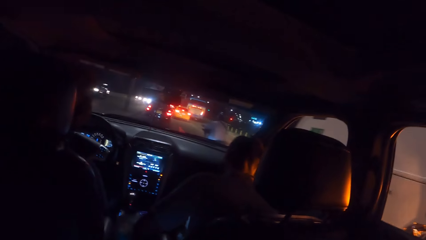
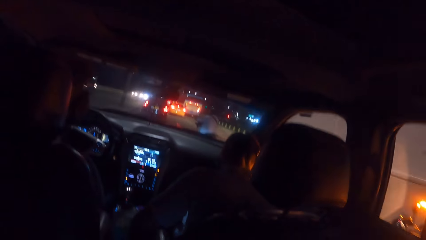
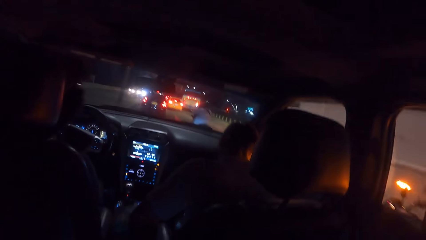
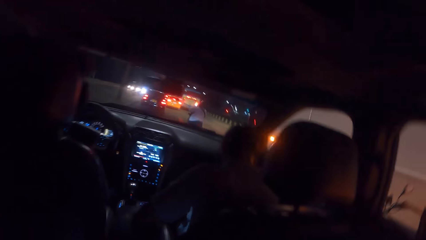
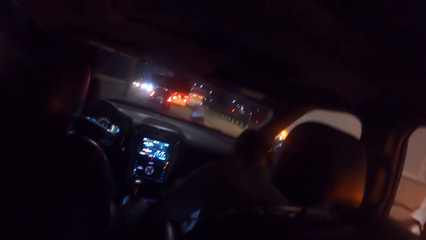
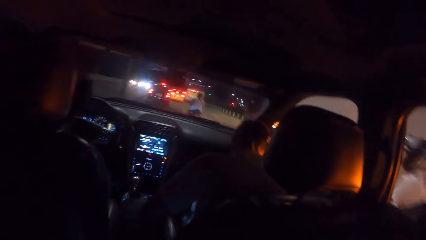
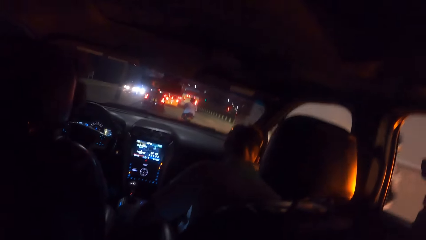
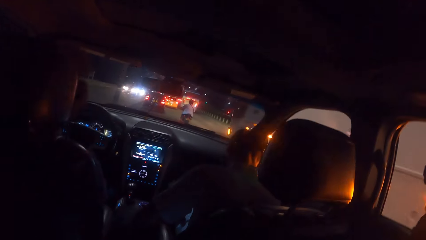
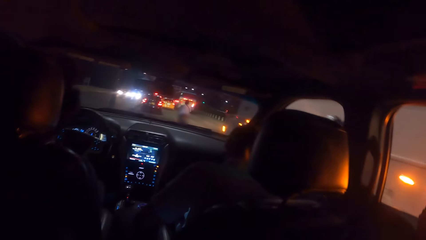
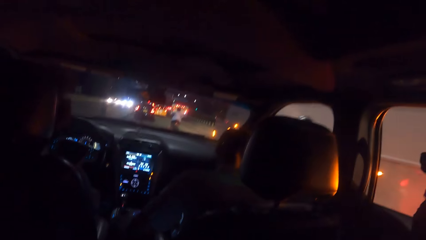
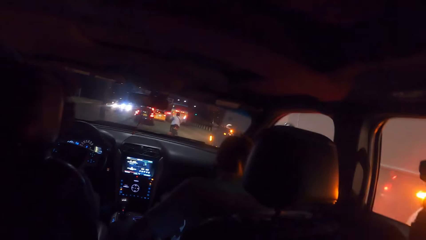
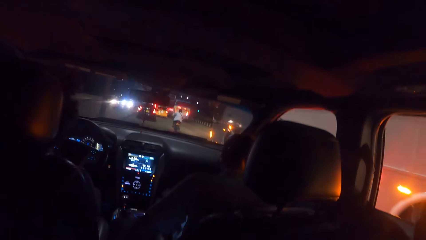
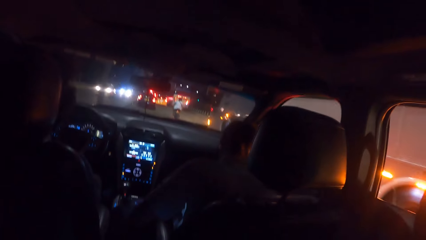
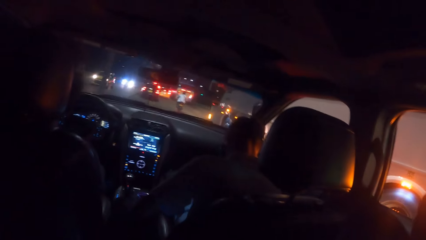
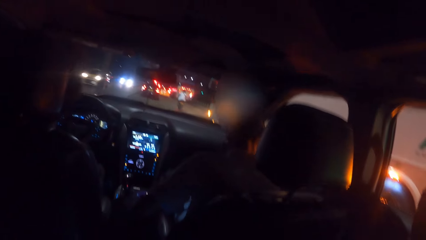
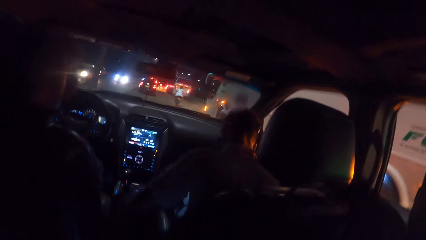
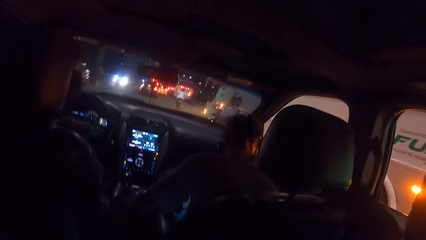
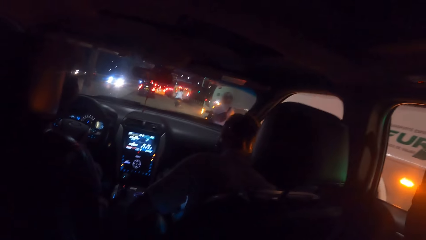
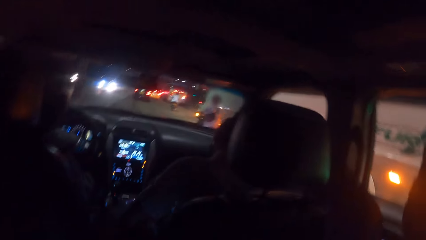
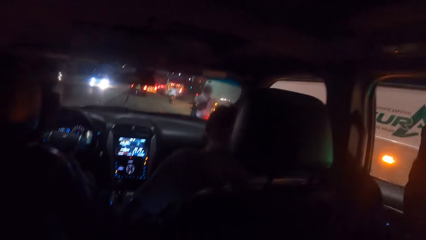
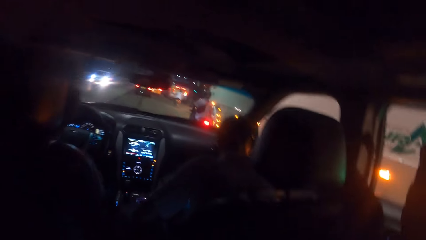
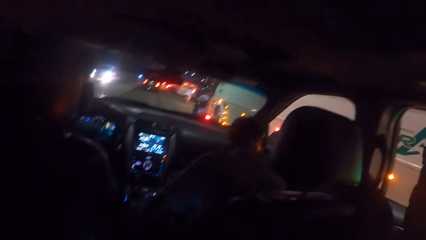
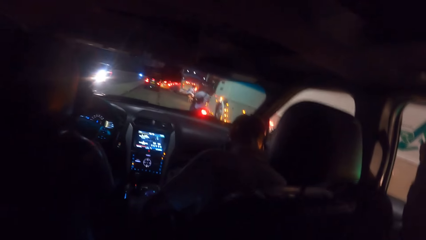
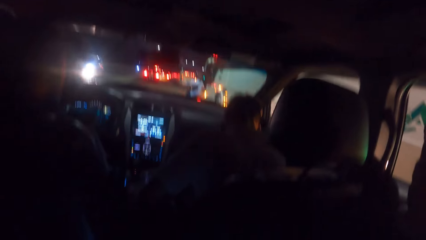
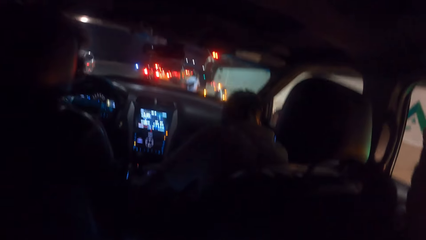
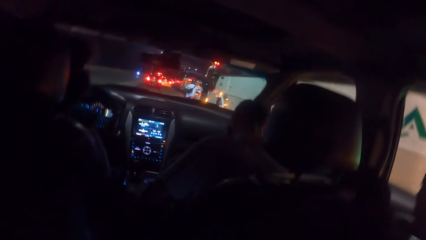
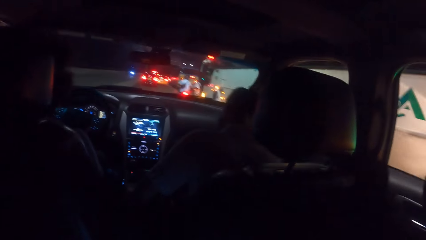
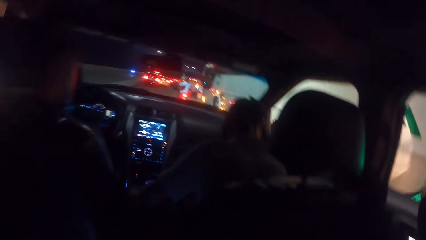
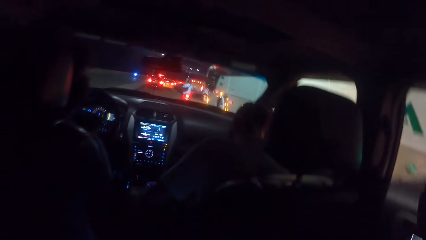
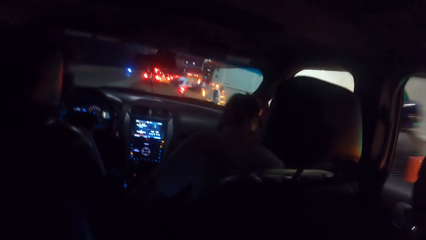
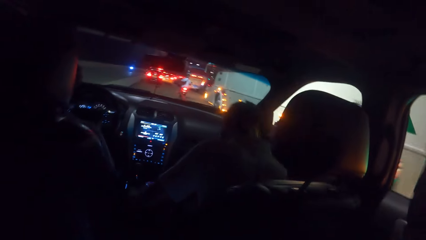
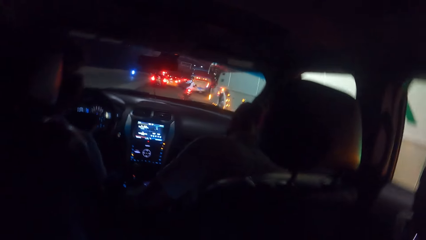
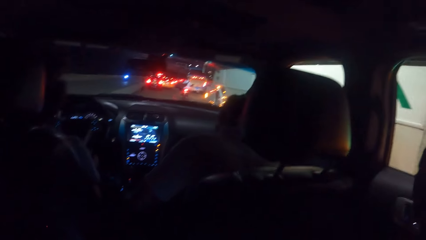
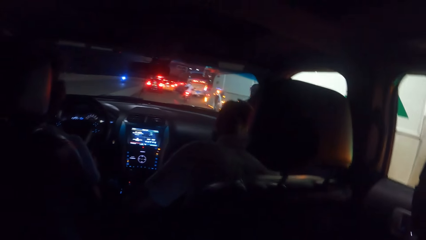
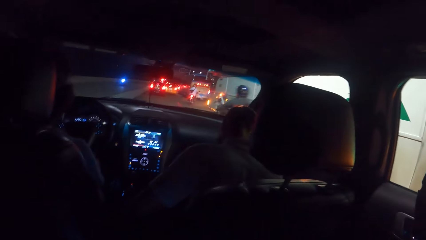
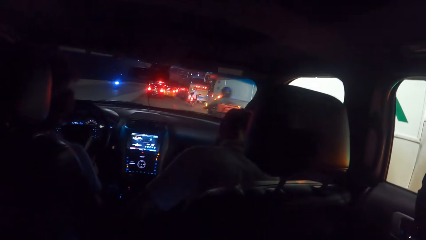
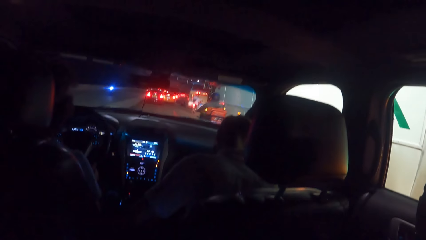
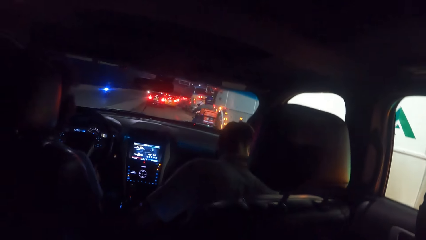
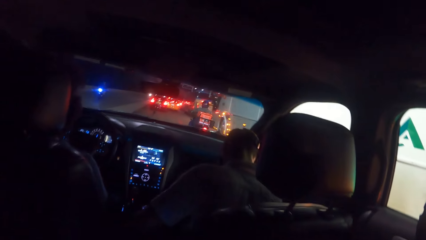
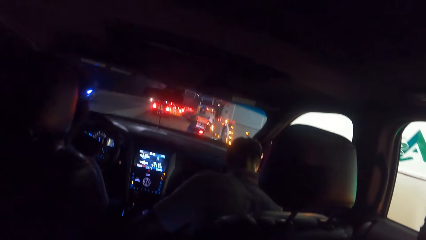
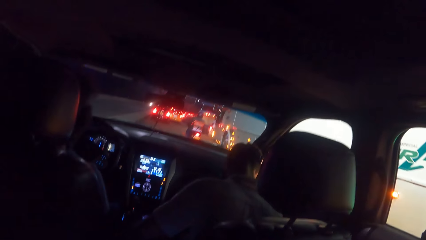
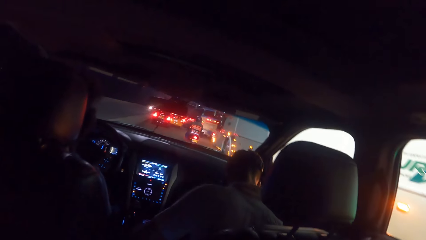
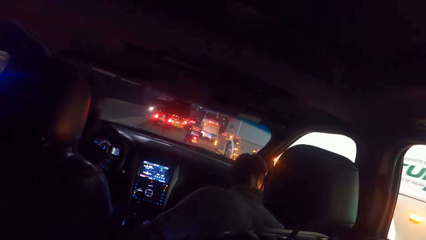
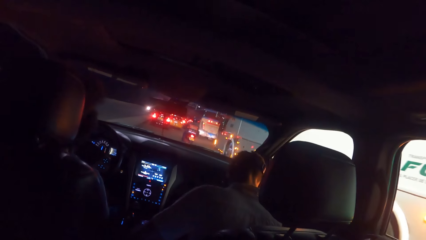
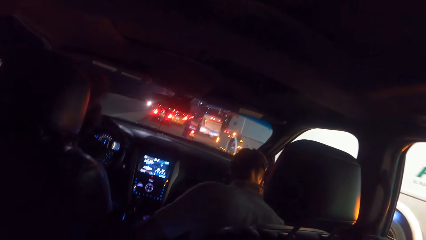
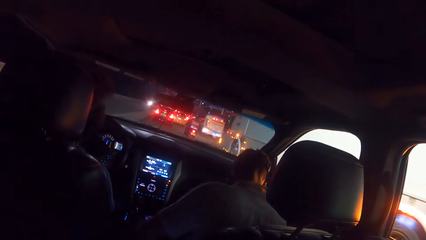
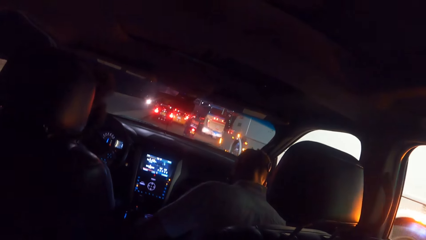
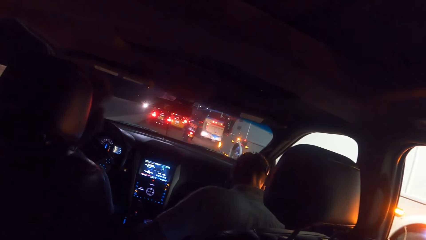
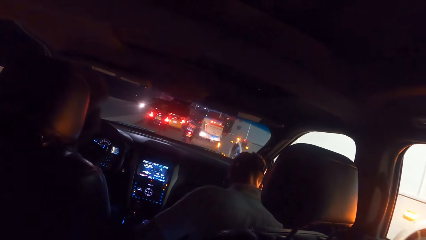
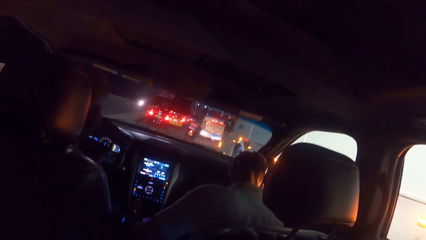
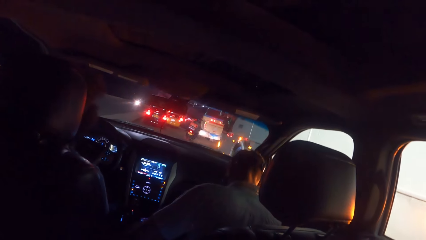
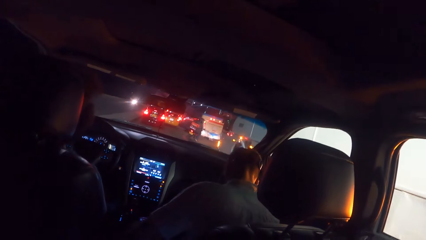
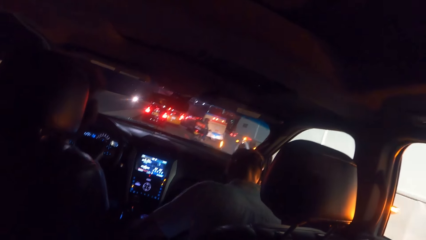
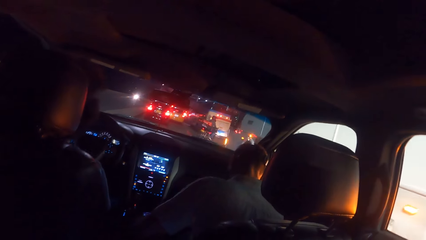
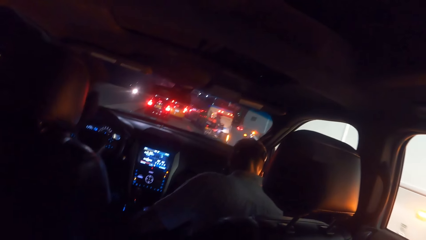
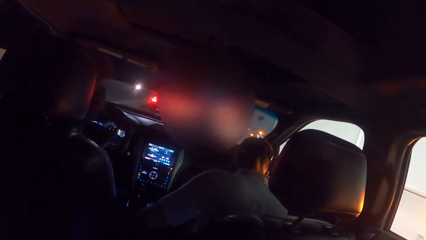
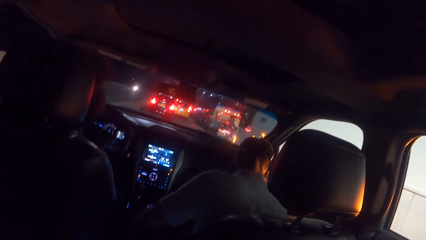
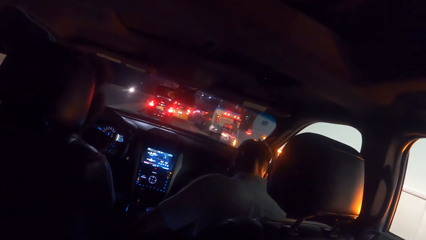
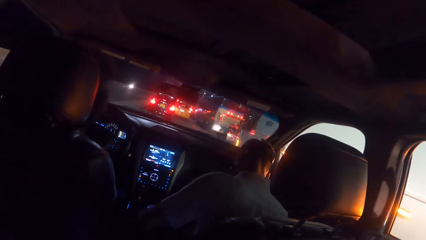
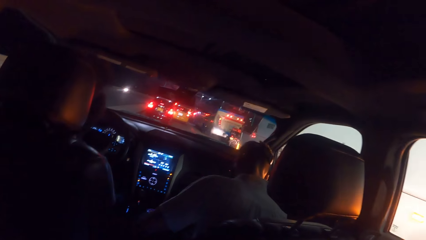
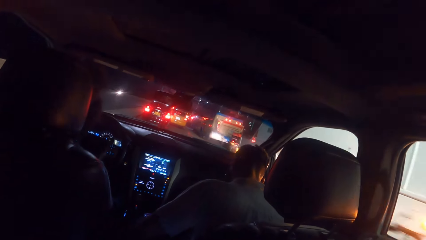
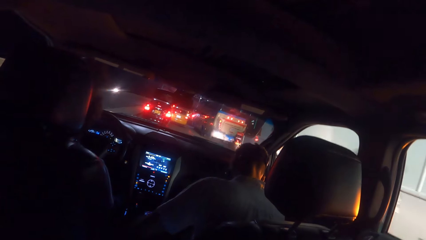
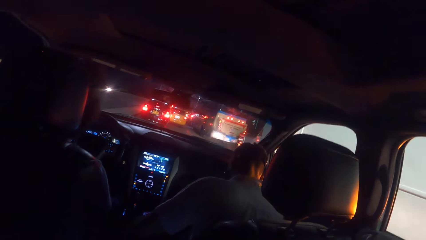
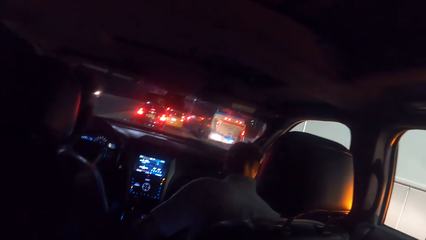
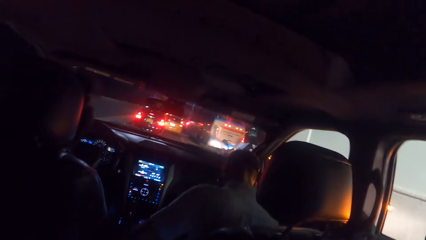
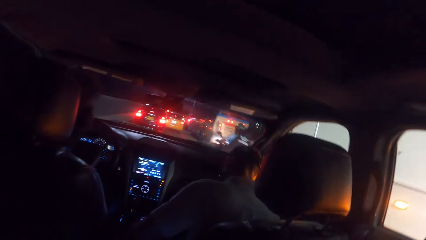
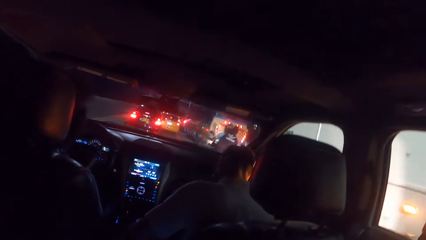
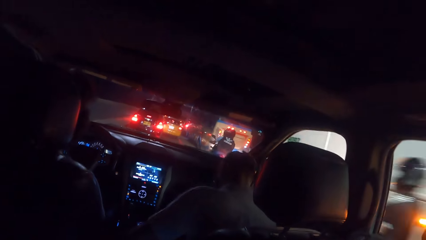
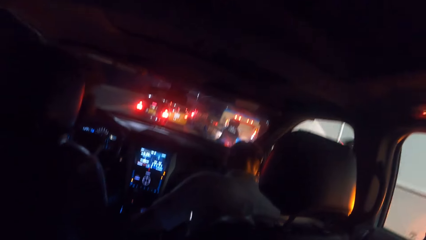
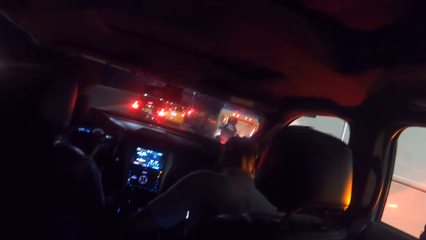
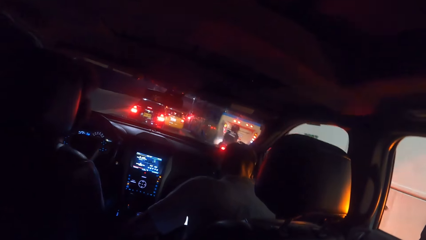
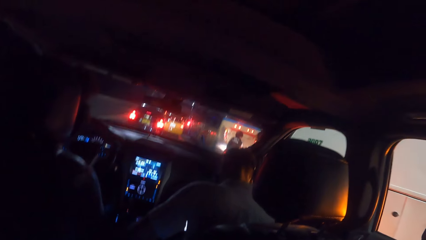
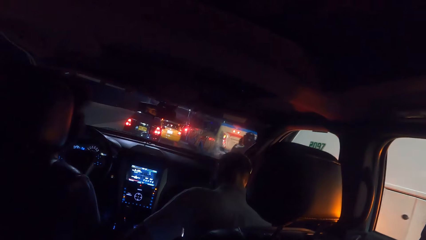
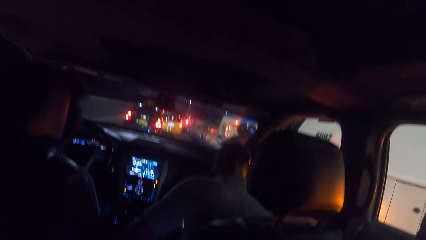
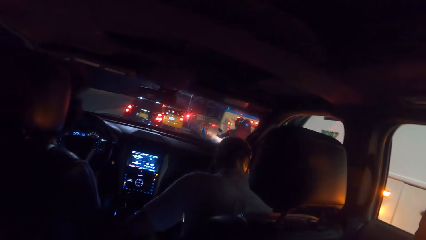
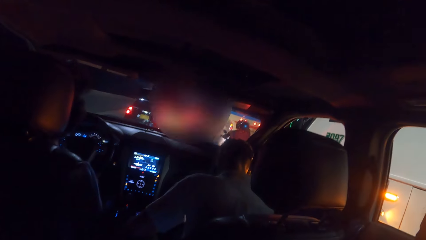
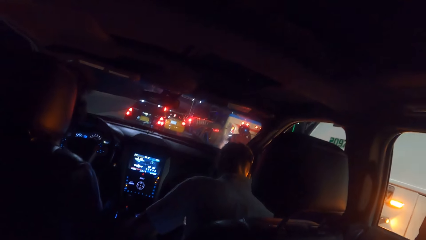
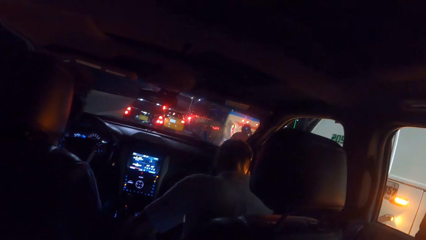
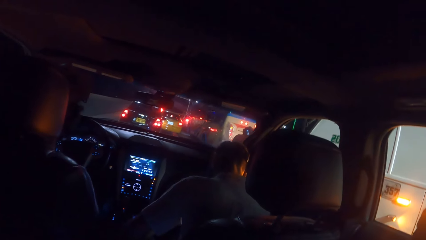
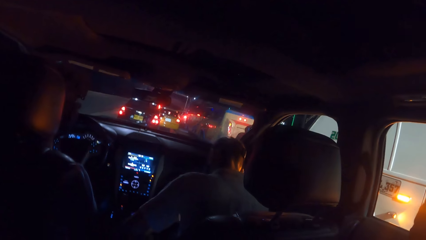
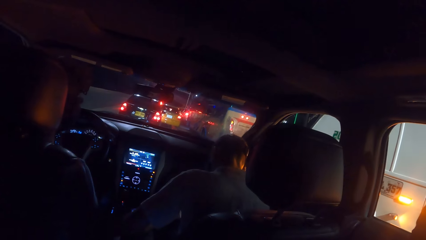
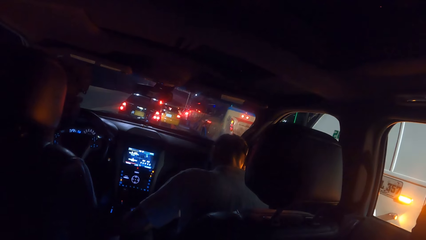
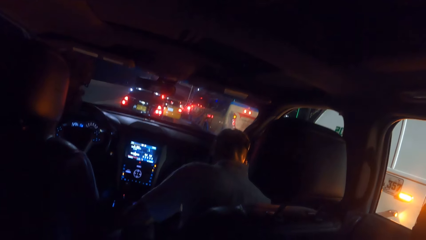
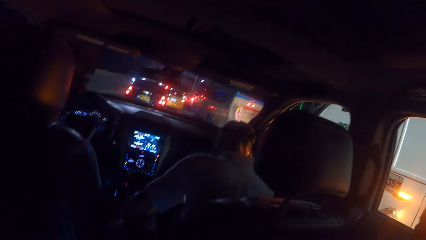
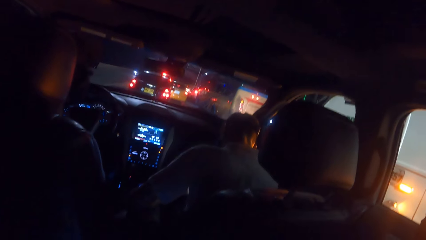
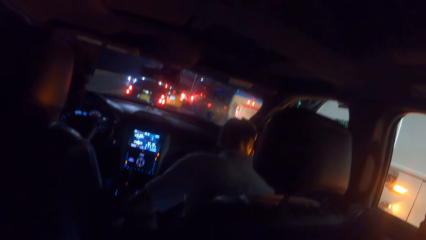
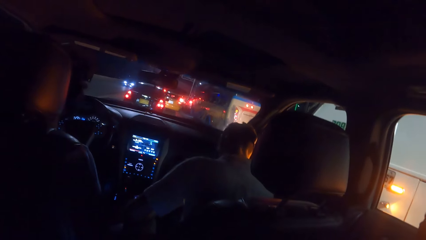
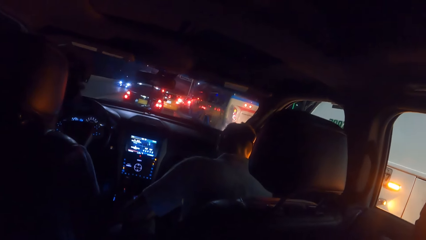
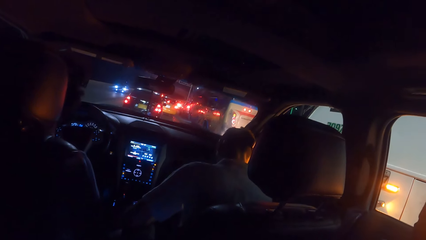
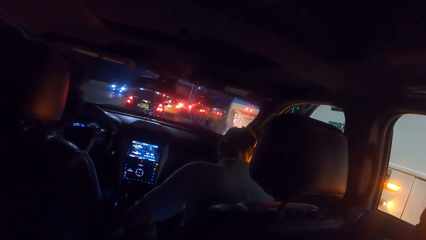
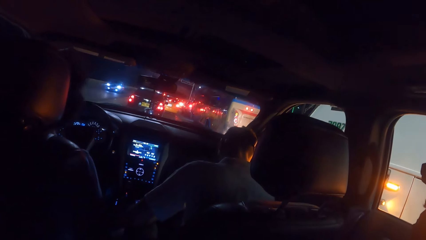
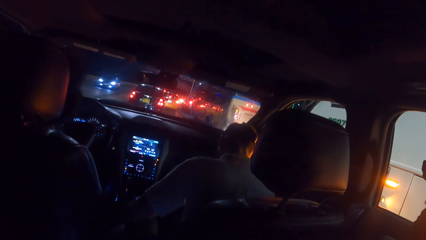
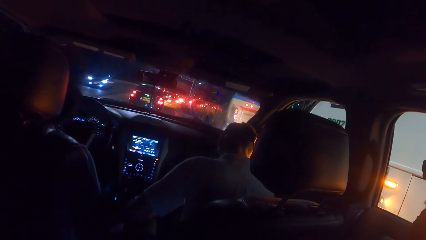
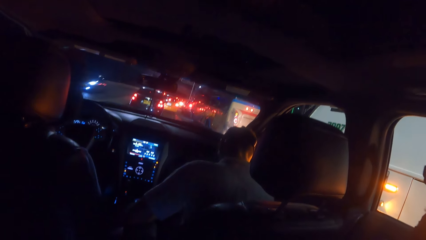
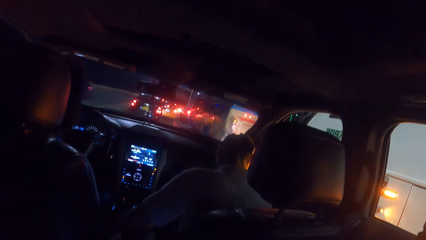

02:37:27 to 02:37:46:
A man rides a bike on the road past the camera wearer with both hands. Another man rides a bike on the road past the camera wearer with both hands. Another man rides a bike on the road past the camera wearer with both hands. Another man rides a bike on the road past the camera wearer with both hands.
